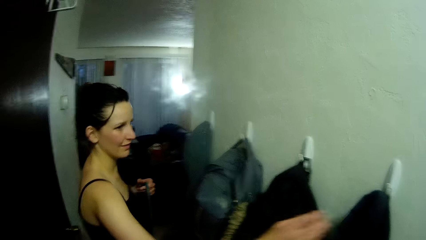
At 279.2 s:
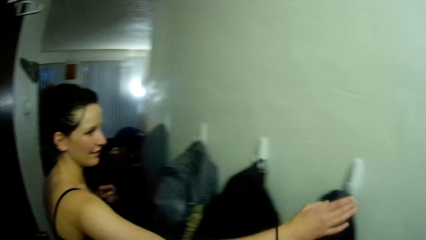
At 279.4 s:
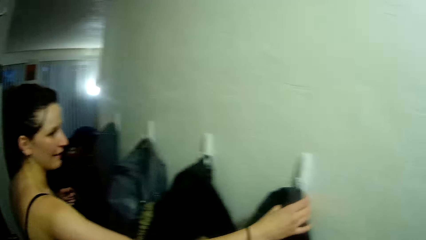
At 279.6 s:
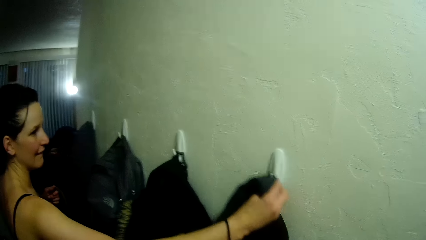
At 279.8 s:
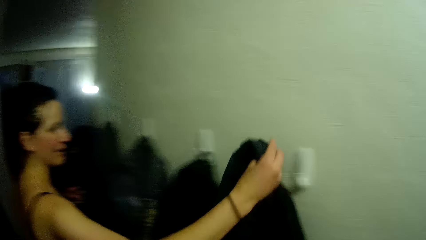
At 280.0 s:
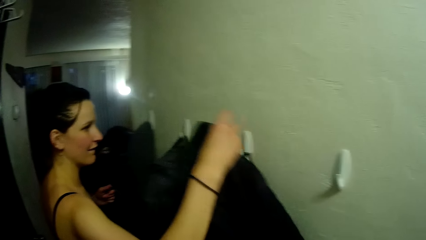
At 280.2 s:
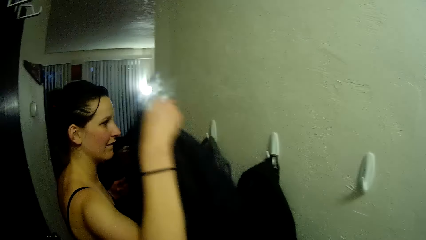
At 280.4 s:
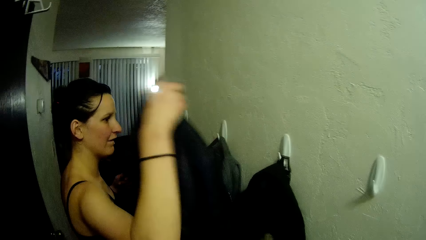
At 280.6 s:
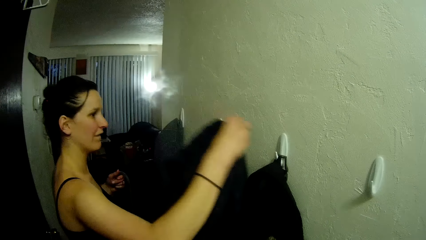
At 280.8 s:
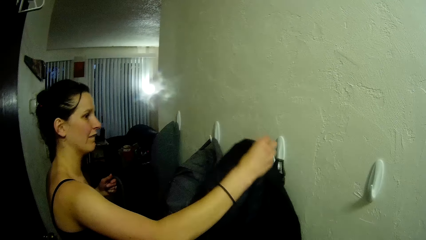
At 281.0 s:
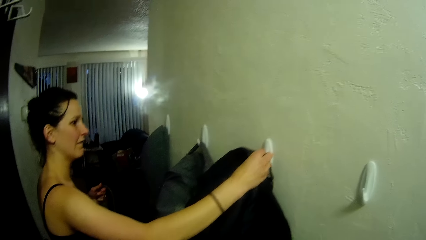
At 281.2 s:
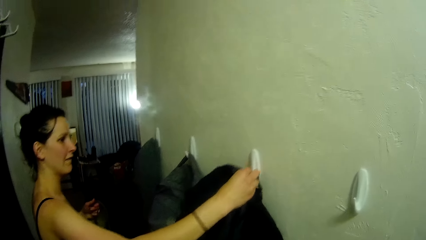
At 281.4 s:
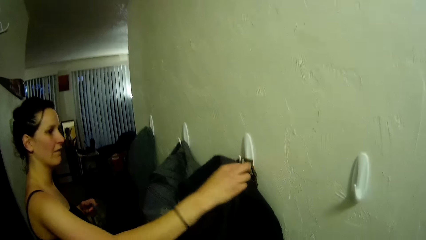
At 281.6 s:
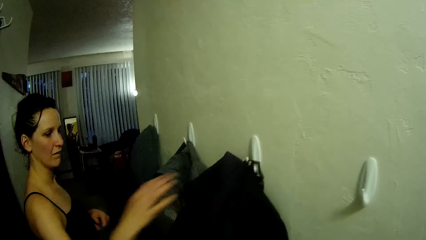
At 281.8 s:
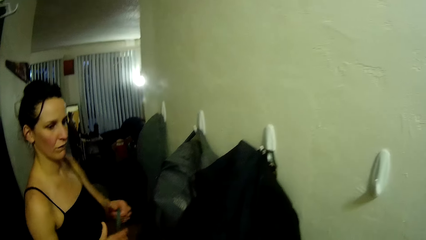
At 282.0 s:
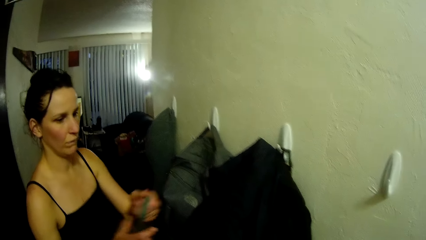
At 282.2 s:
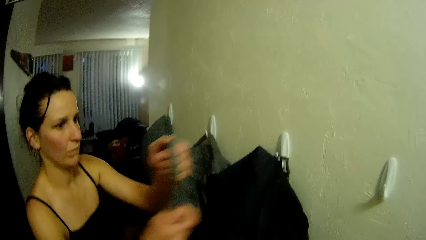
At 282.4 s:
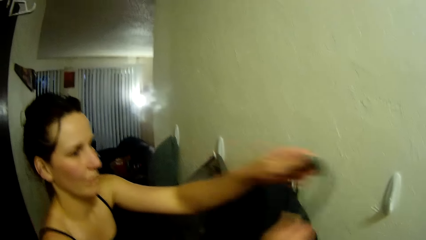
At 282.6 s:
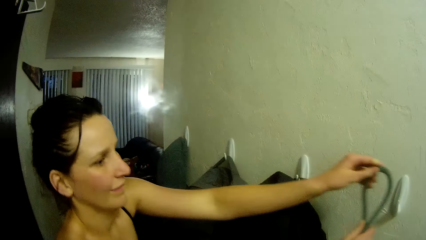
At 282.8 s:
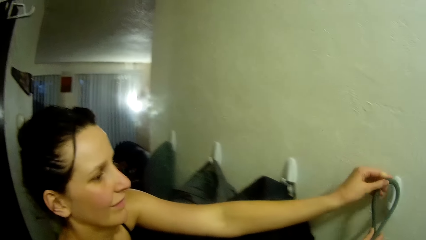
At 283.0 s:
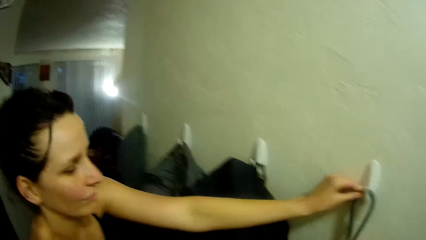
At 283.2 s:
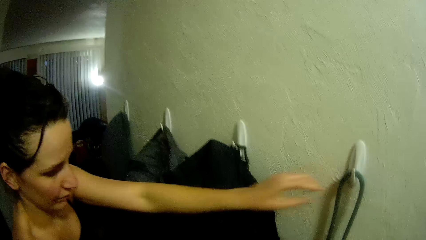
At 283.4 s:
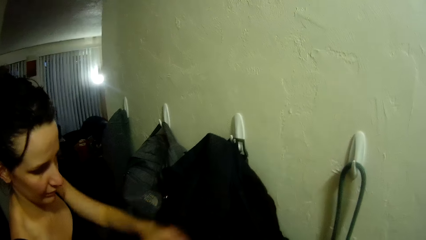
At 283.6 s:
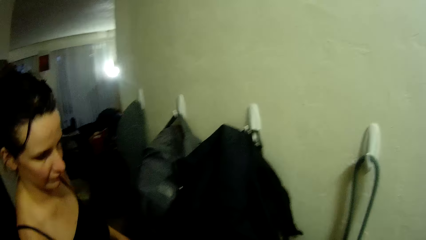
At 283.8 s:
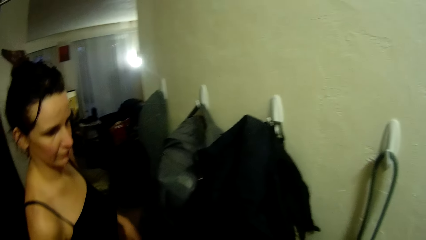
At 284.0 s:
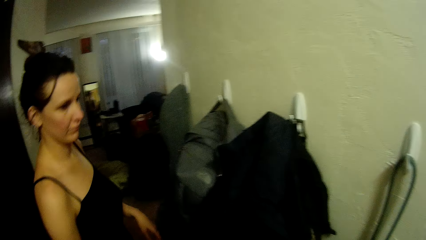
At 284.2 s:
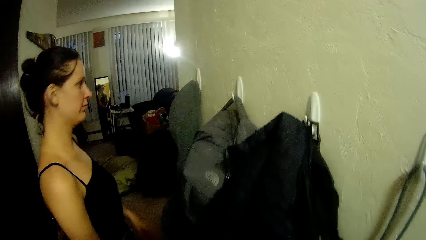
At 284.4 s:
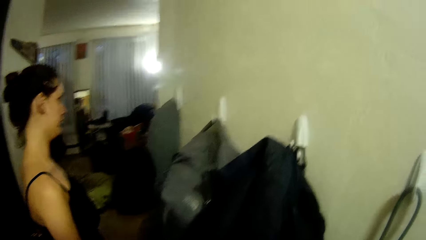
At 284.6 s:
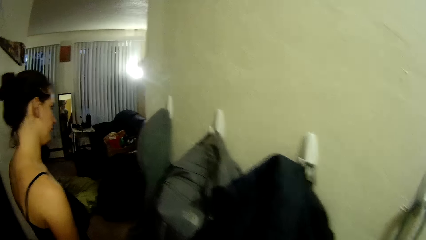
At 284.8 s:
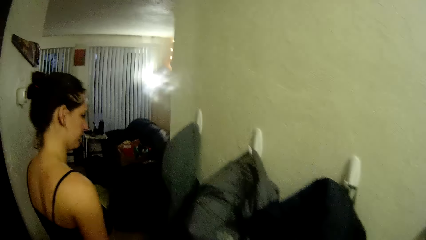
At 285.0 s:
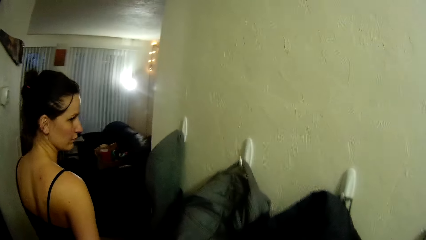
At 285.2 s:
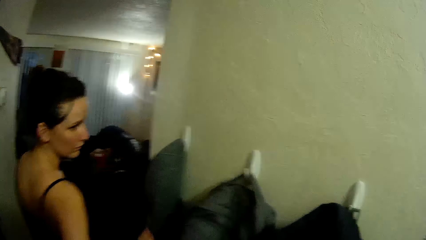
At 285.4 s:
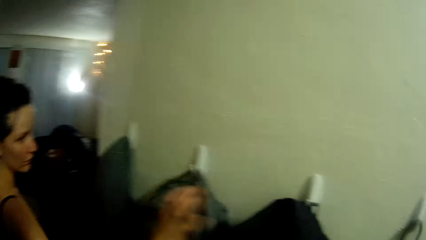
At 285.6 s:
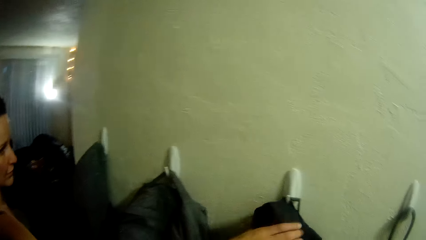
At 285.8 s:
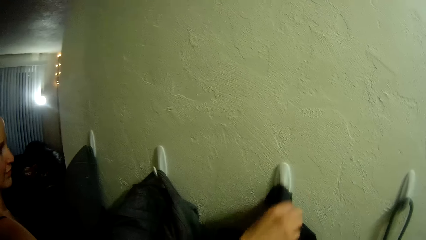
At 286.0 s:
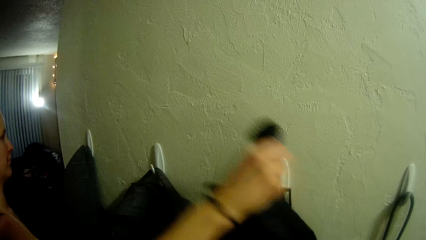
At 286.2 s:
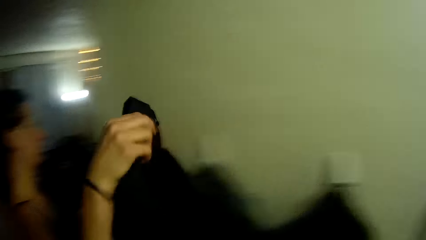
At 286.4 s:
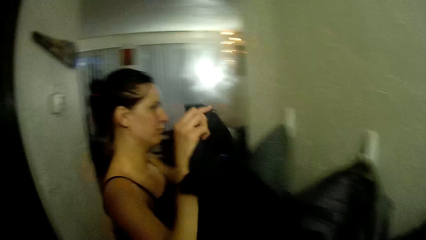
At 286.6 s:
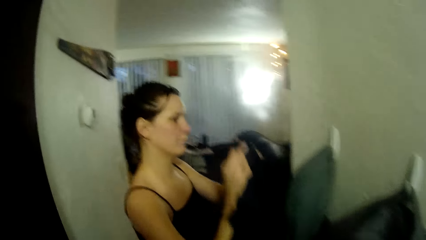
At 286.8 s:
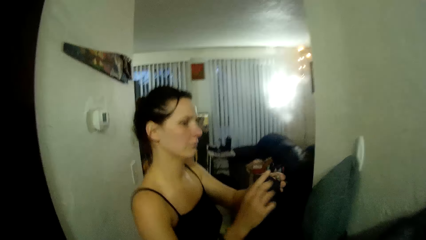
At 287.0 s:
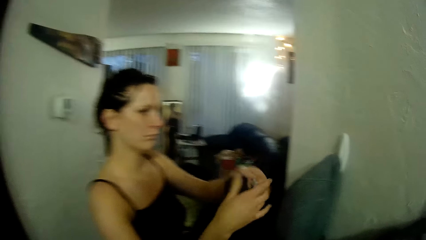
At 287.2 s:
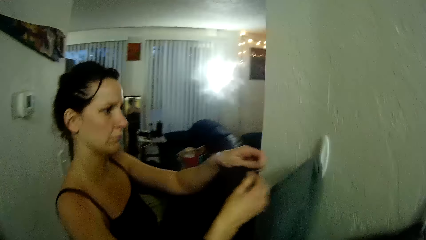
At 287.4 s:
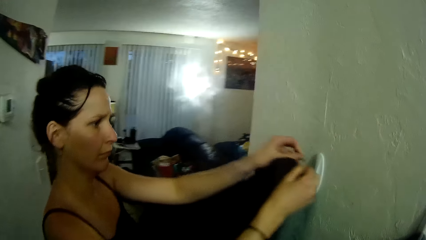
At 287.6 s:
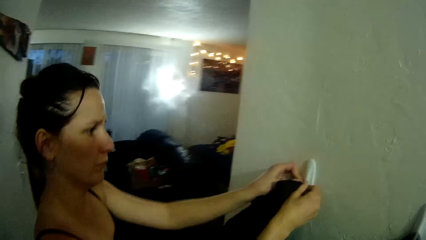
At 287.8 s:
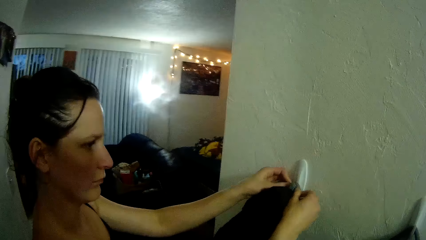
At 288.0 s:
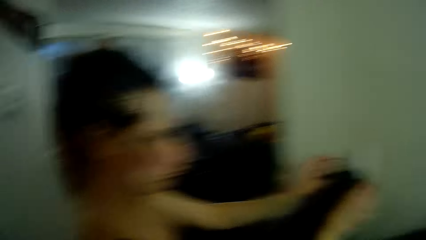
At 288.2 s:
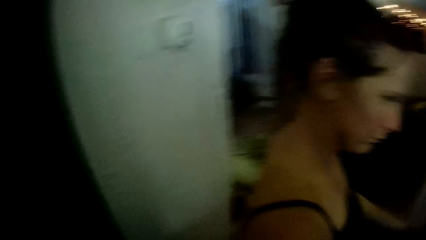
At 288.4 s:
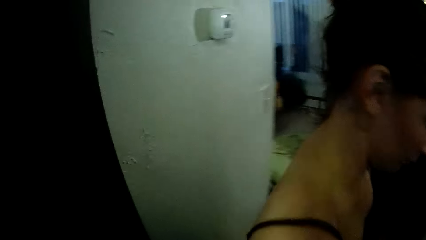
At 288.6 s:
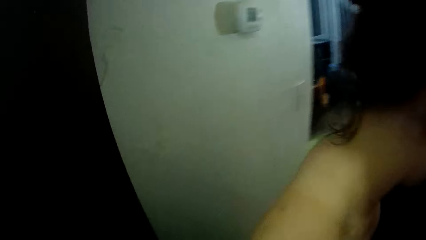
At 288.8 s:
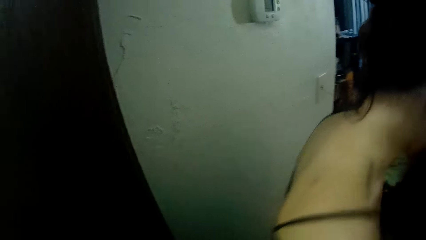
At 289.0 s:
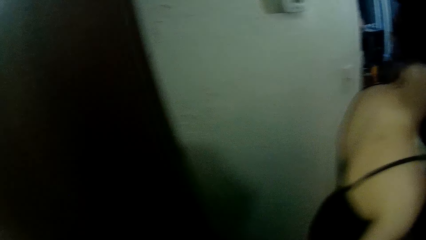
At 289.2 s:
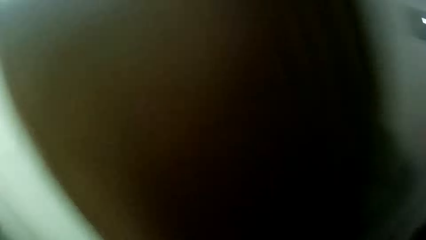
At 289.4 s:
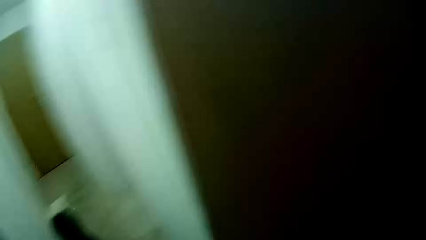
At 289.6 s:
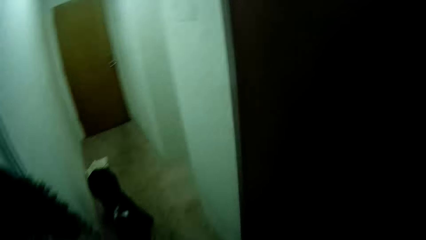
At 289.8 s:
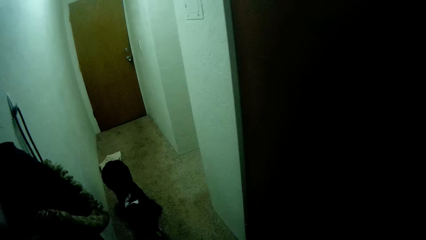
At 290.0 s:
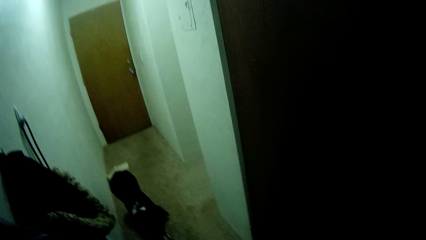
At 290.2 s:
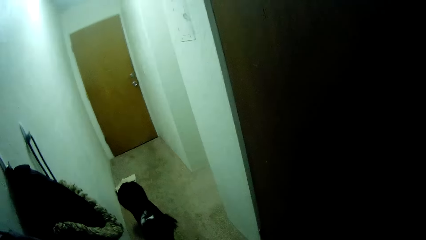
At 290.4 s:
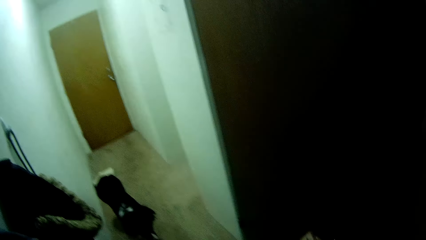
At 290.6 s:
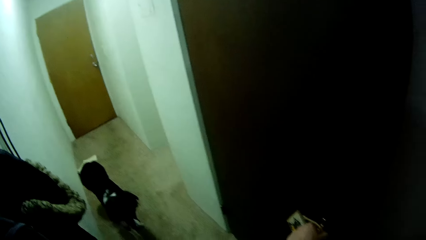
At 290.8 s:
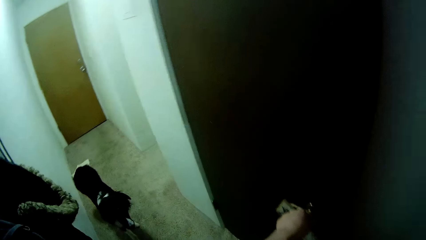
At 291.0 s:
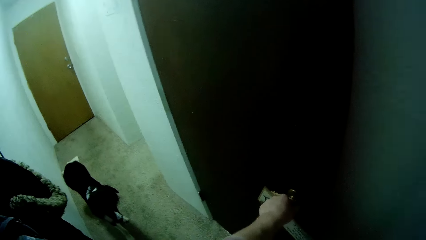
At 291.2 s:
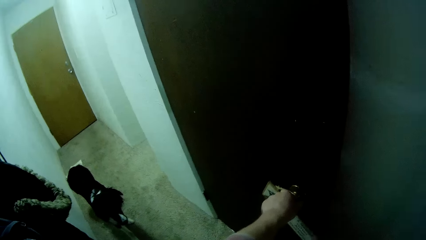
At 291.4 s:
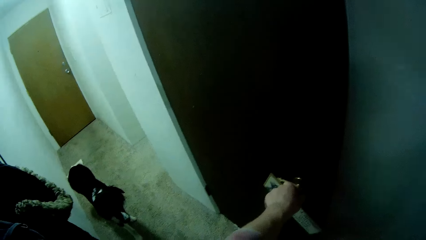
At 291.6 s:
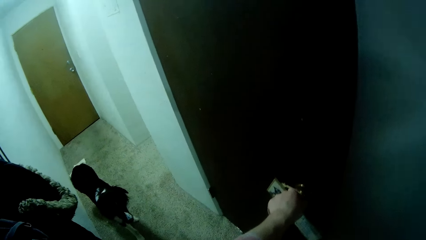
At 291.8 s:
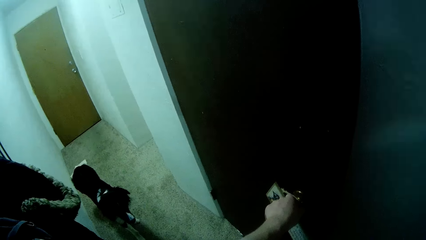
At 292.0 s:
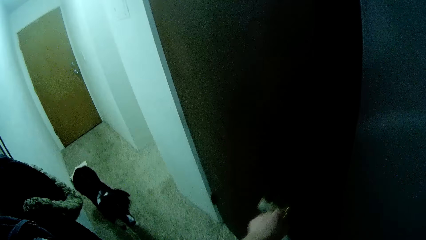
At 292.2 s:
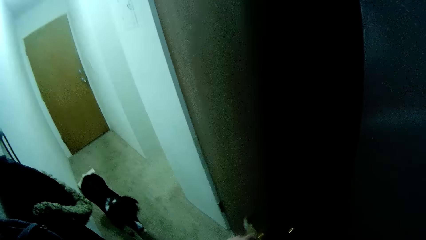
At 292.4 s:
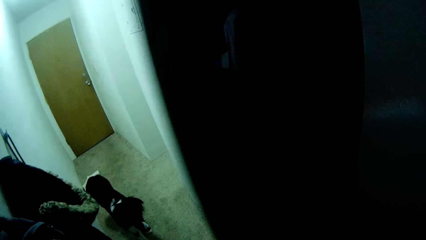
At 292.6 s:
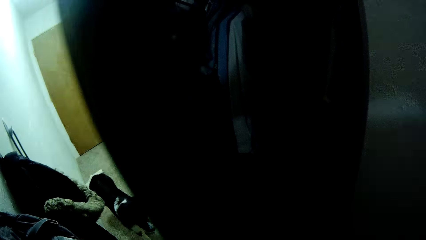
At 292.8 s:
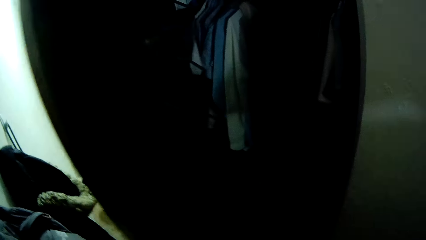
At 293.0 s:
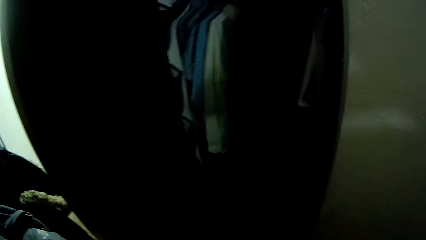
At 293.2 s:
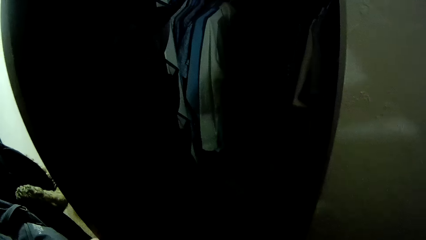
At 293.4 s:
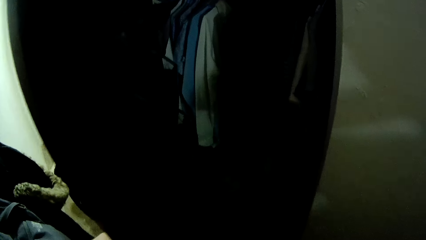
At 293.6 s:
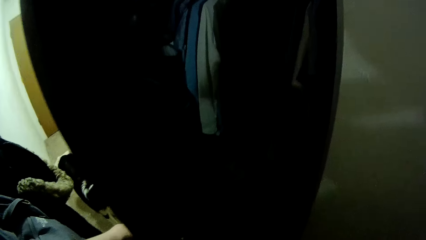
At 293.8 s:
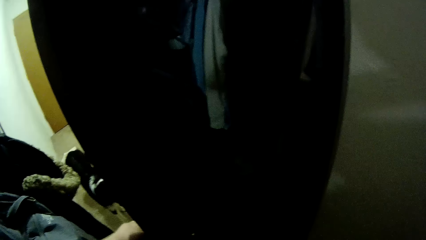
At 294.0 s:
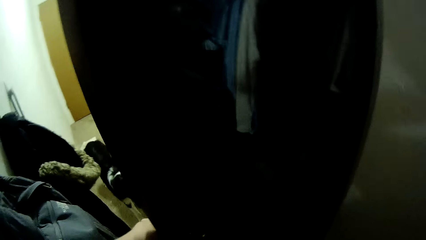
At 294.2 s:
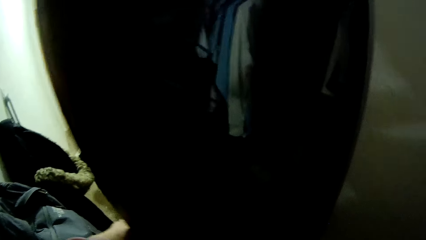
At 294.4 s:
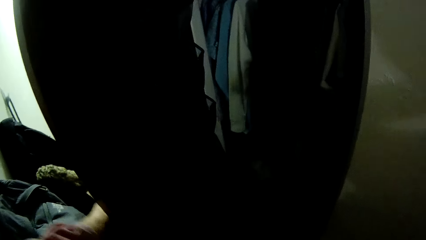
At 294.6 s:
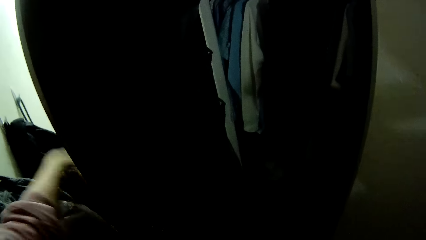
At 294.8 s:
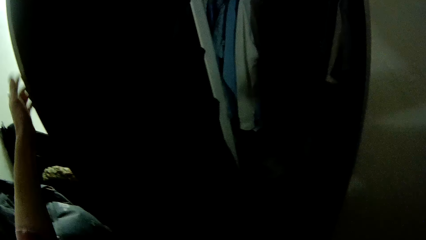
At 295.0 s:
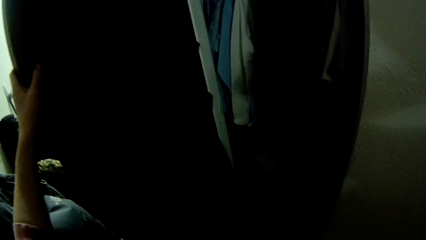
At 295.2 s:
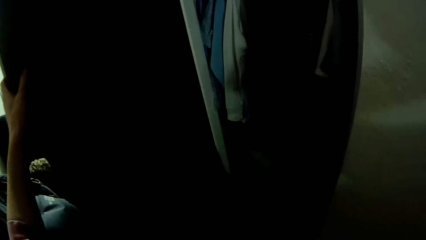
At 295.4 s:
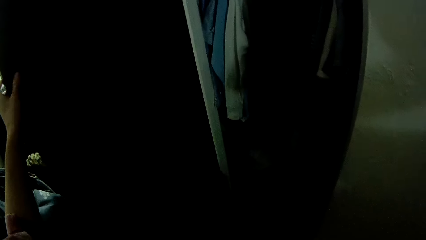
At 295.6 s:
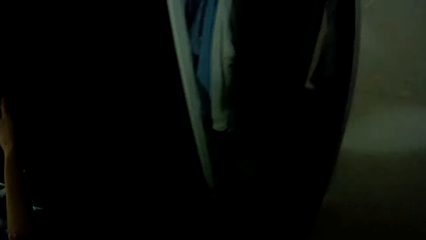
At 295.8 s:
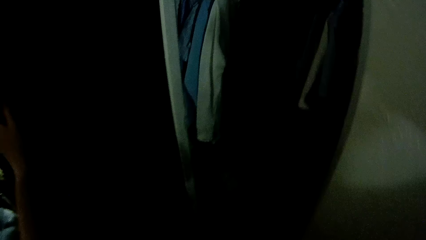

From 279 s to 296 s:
A lady picks up the coat. The lady puts the coat on the hook. The lady puts the tie on the hook. The lady steps forward. Another lady walks along the corridor. The camera wearer looks around the corridor. They open the wardrobe.
